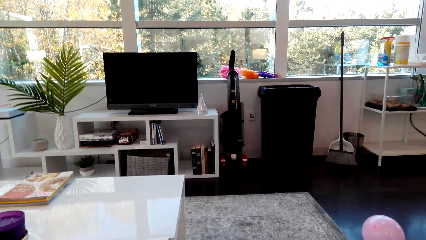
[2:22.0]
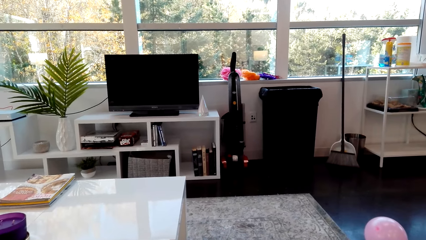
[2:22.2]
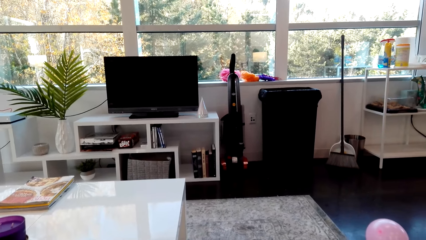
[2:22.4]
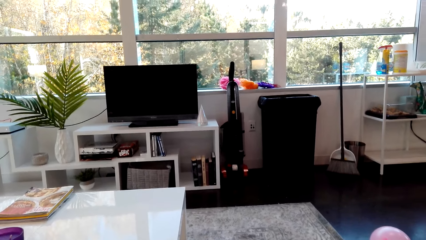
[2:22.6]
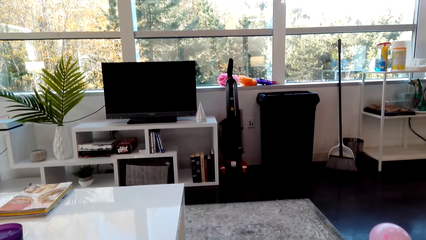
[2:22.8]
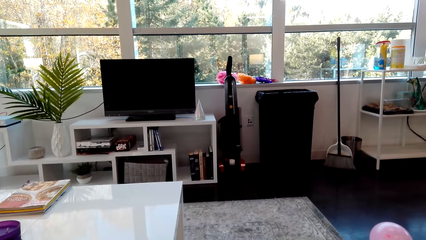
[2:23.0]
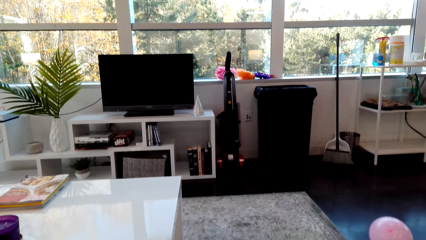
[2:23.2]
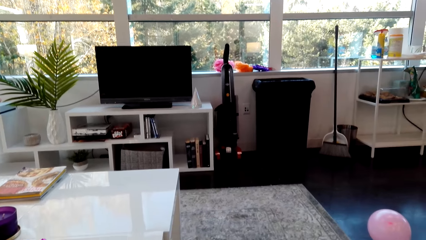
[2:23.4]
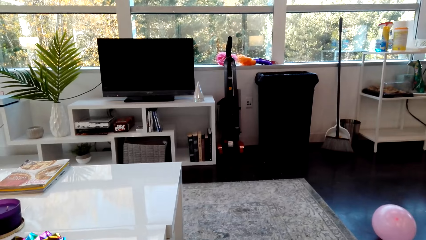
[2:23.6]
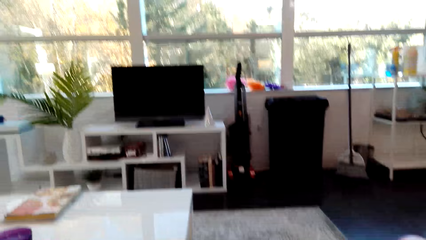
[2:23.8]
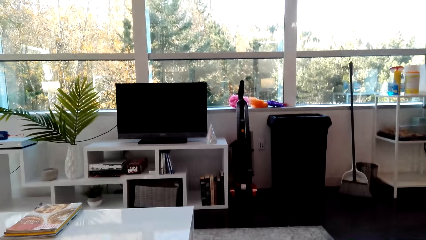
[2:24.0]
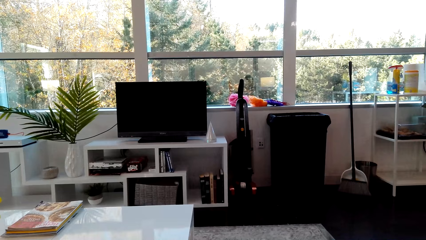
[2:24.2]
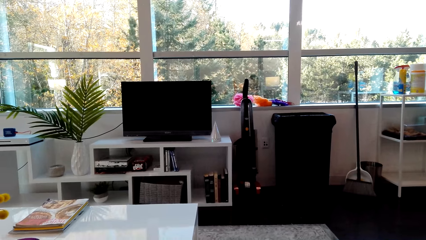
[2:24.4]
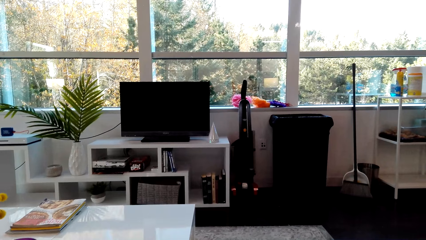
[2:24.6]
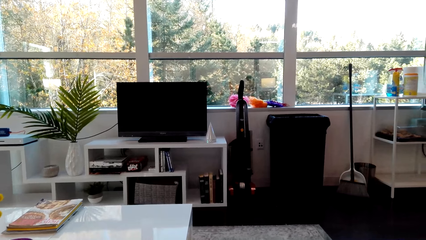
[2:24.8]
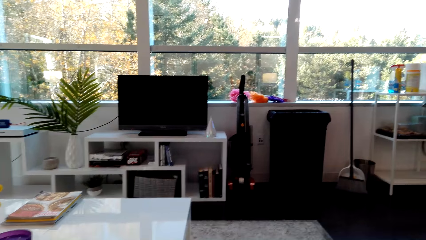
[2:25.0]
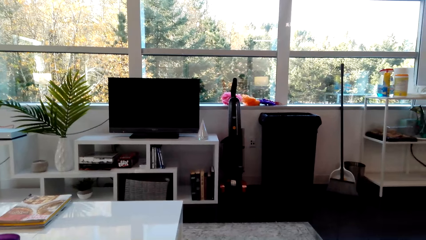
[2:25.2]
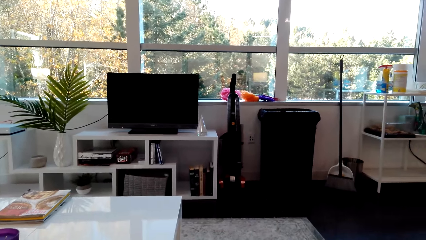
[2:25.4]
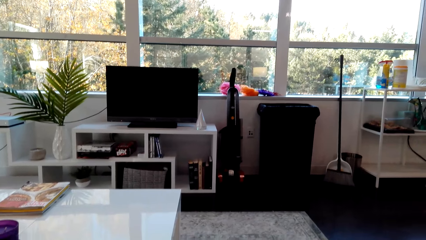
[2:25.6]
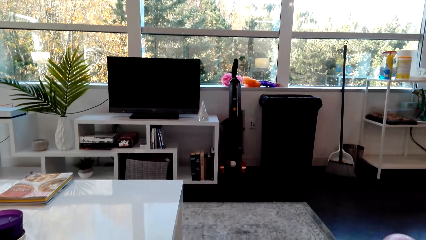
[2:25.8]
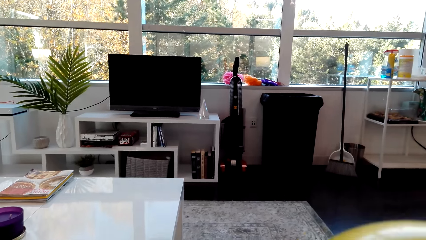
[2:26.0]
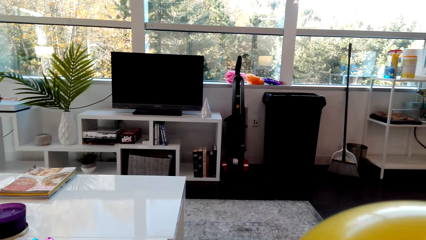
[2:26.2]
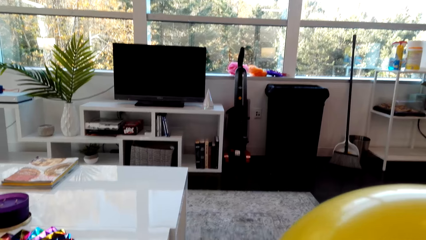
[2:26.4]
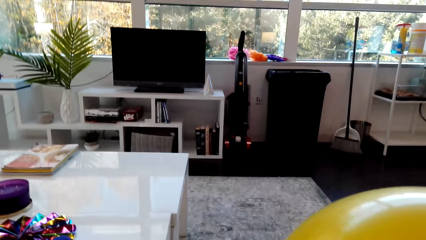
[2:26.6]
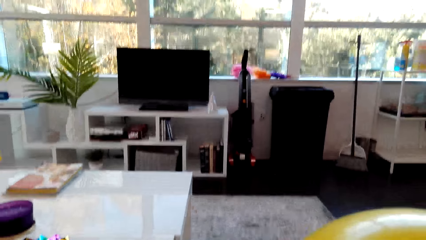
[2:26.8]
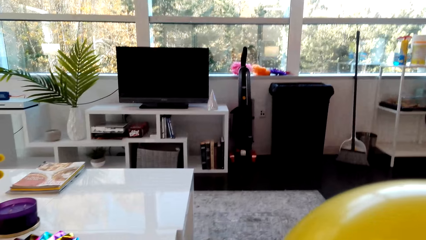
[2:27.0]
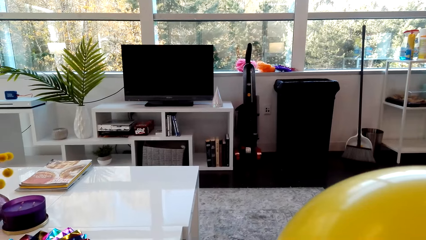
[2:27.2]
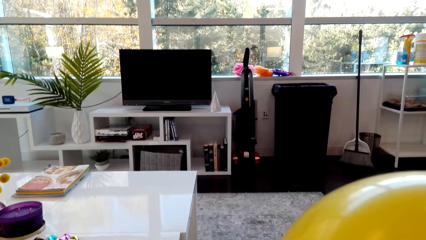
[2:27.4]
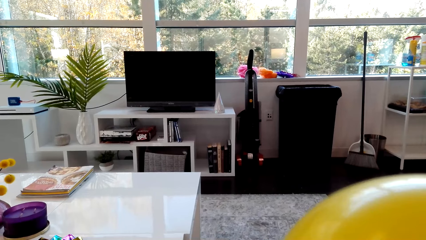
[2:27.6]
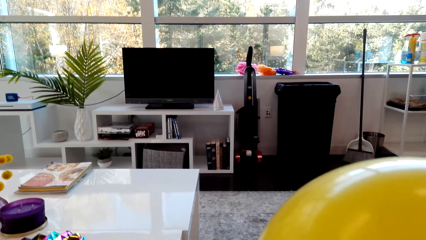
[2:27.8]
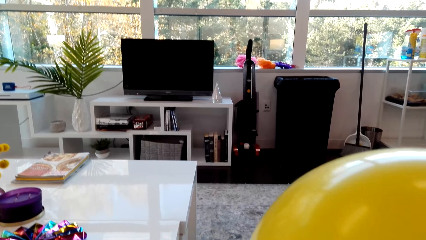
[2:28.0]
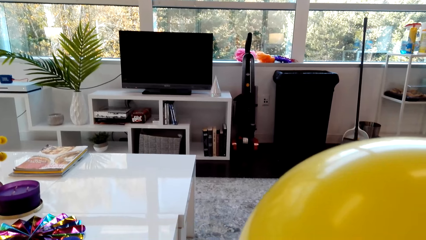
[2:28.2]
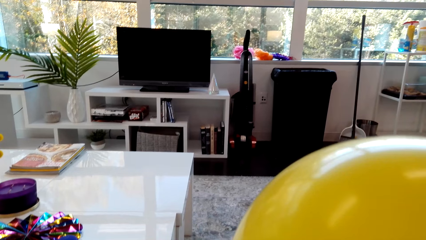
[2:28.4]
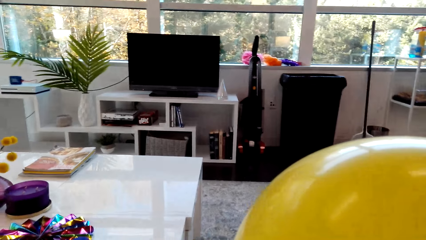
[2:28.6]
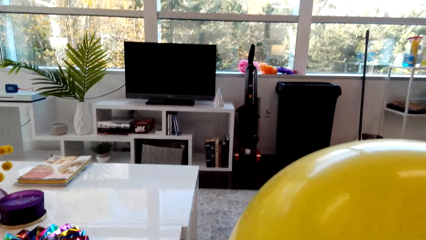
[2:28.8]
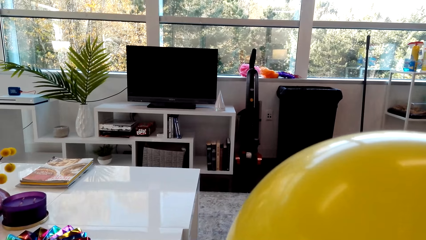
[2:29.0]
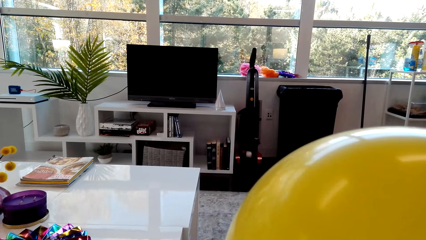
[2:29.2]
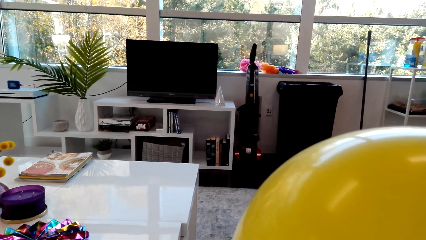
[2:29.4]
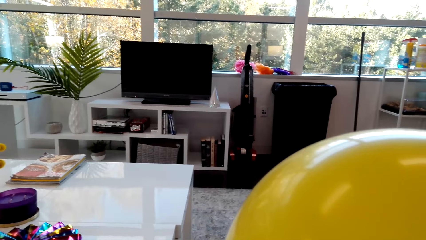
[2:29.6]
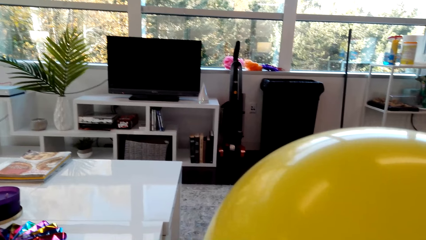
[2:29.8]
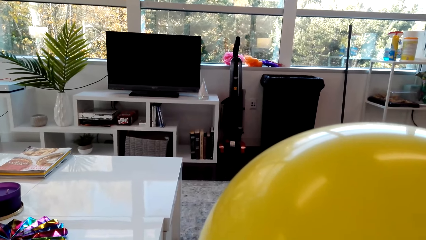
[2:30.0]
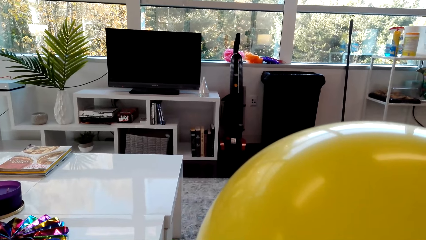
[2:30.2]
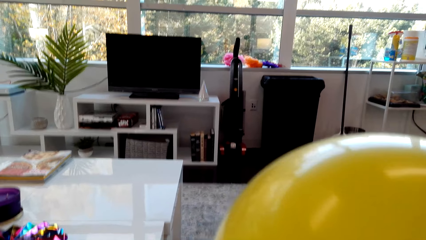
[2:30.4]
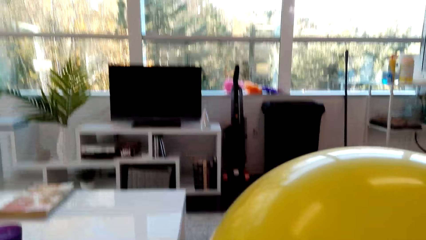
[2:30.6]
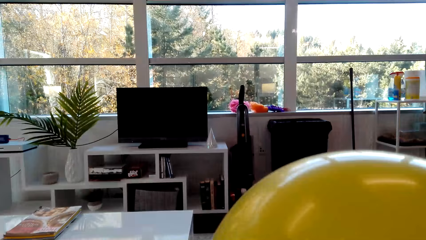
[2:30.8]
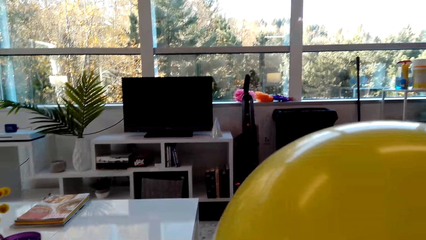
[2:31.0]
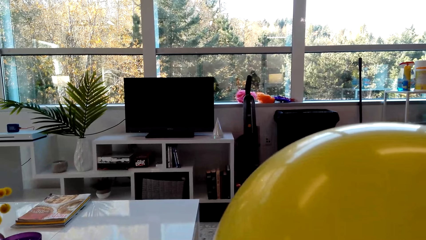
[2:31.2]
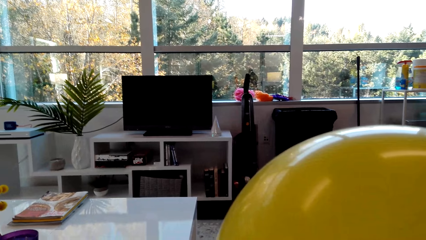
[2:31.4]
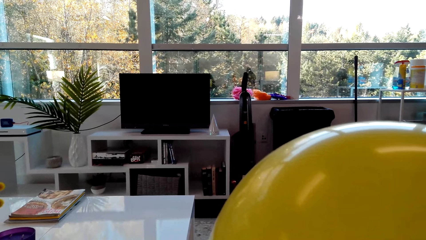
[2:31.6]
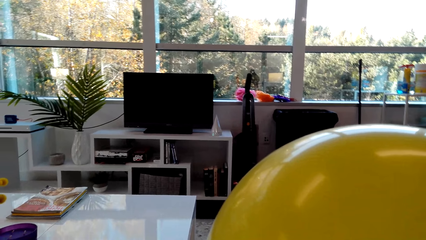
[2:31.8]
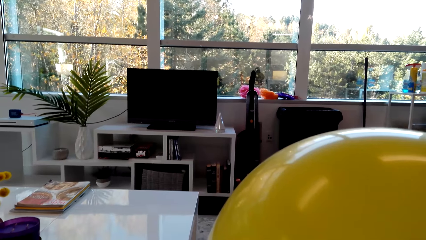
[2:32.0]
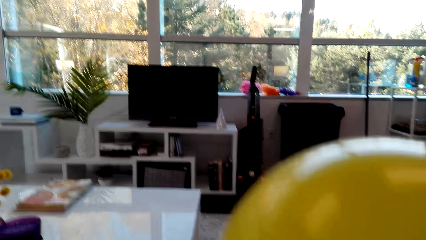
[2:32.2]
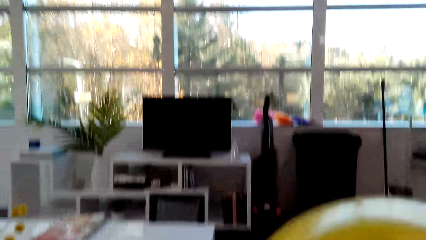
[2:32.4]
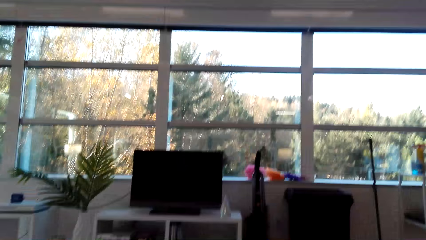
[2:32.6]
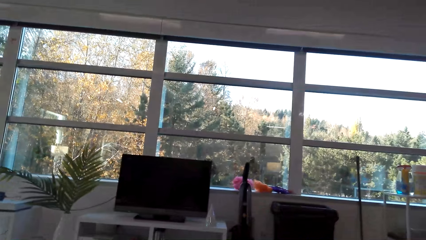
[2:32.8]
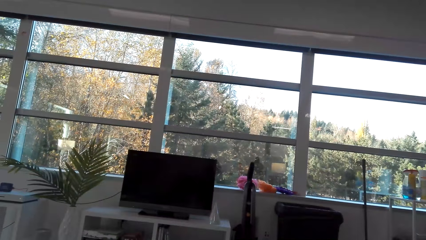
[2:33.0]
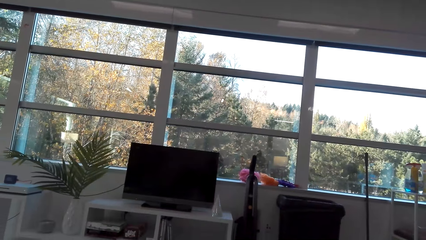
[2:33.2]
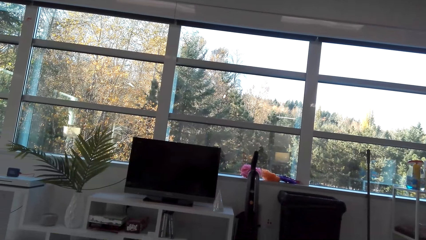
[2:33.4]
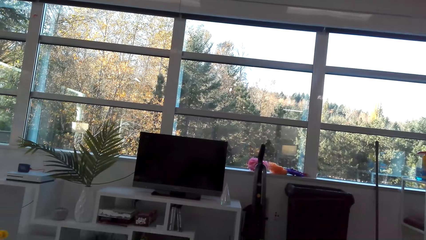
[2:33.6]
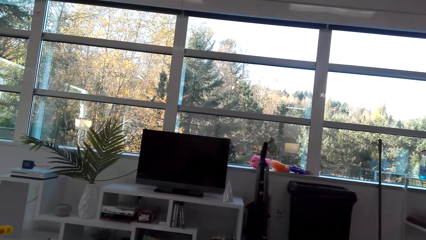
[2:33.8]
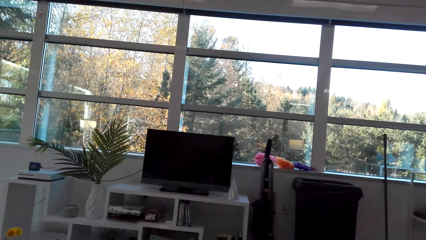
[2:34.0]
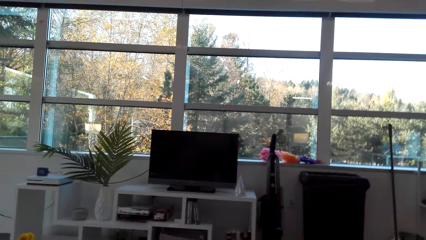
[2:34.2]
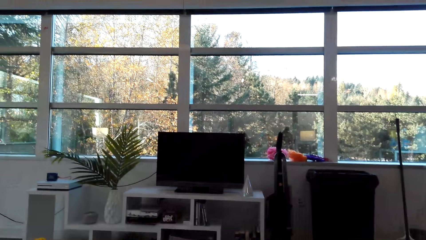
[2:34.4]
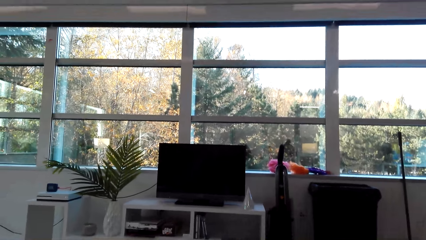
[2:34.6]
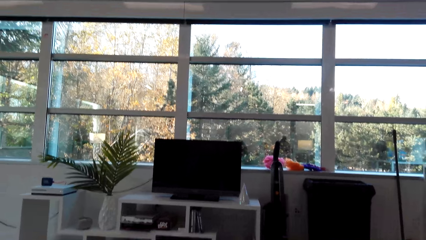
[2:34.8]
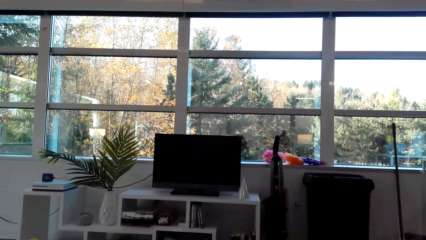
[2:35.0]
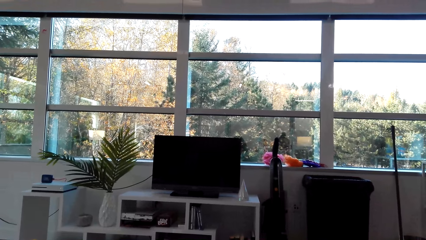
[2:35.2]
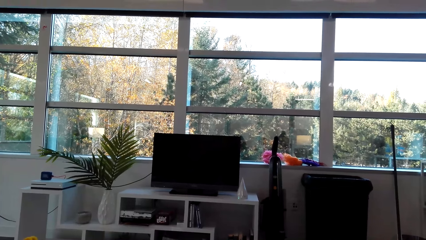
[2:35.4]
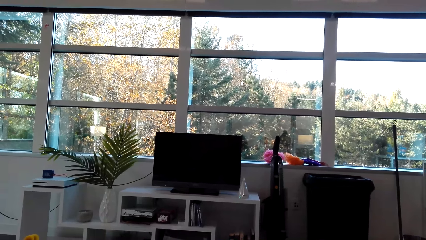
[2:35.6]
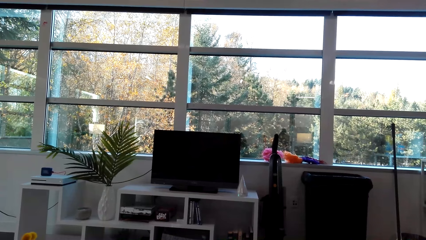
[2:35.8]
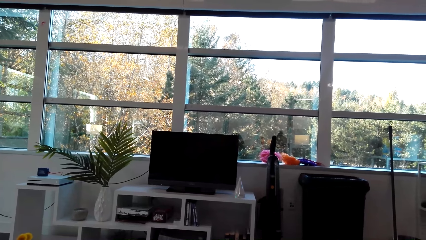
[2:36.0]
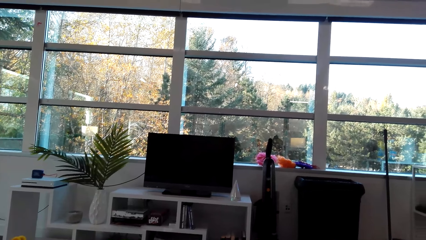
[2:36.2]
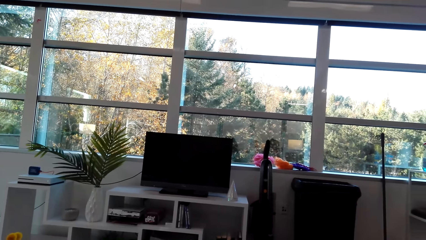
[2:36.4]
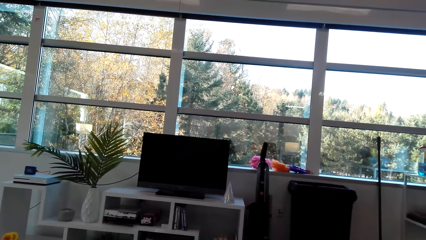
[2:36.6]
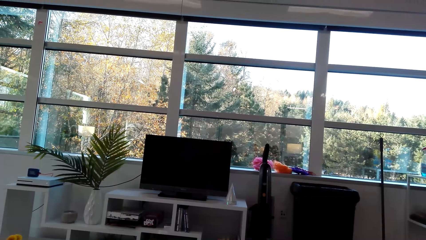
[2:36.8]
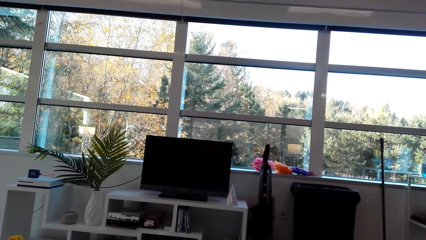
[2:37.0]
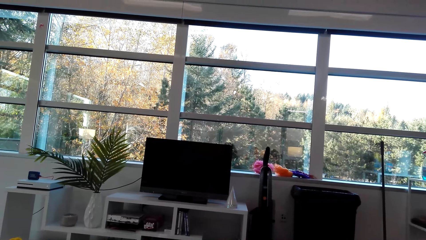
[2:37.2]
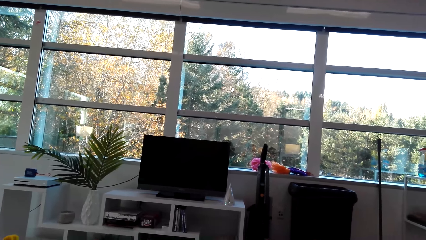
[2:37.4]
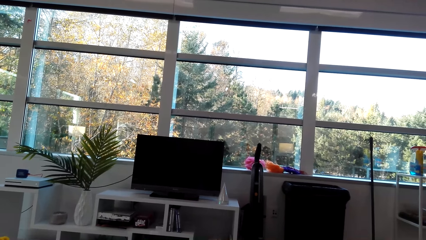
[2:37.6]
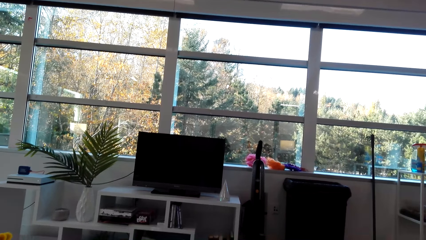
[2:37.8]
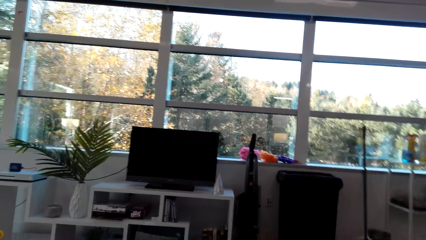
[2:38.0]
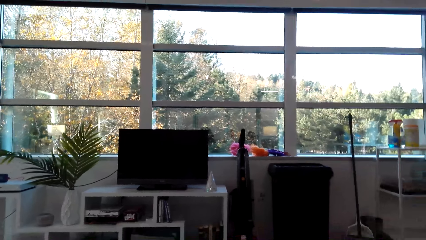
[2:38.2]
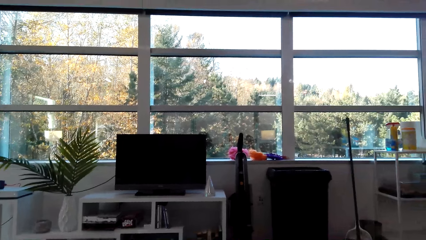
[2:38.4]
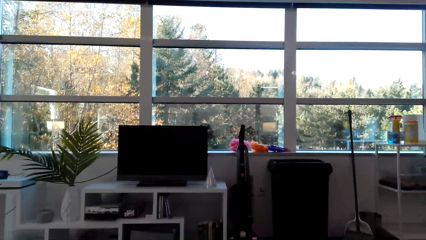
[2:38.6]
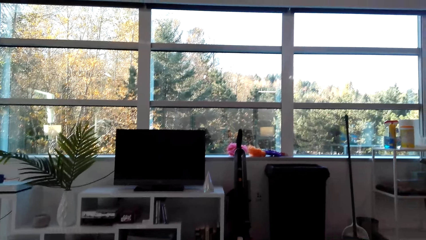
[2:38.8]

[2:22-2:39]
The camera wearer takes a balloon. They inflate the balloon.
